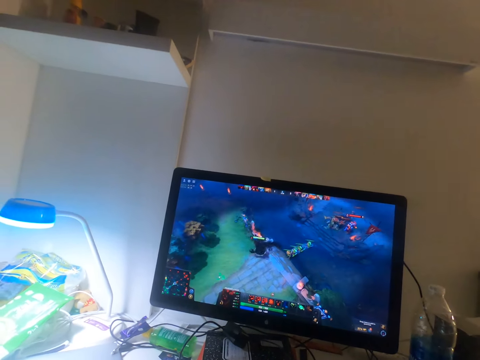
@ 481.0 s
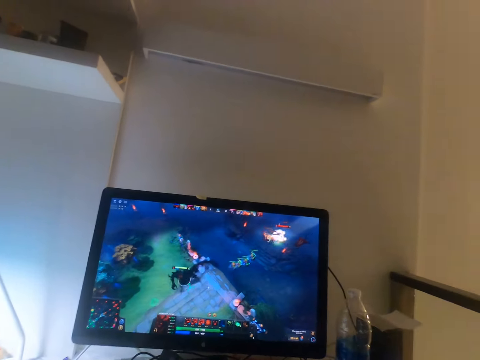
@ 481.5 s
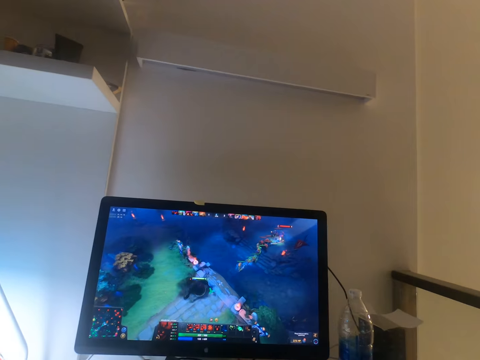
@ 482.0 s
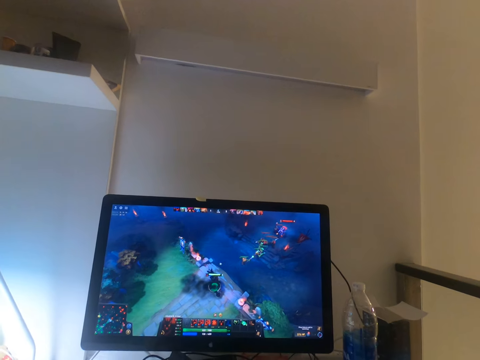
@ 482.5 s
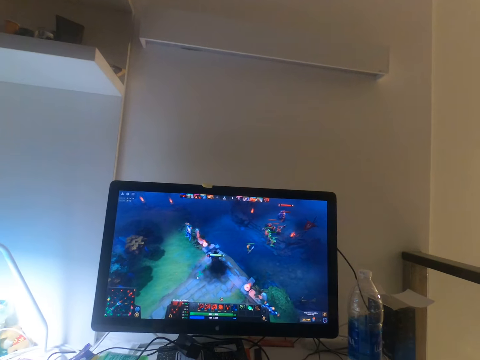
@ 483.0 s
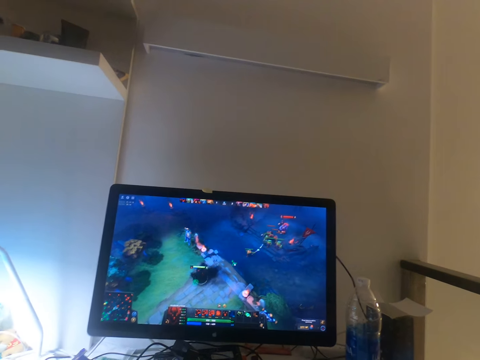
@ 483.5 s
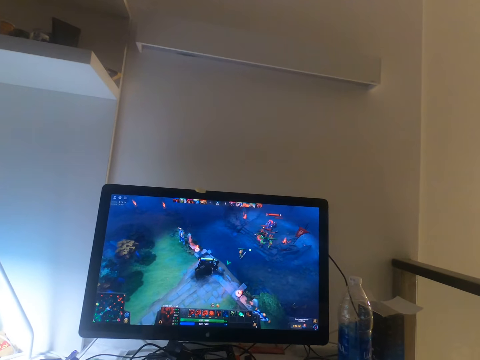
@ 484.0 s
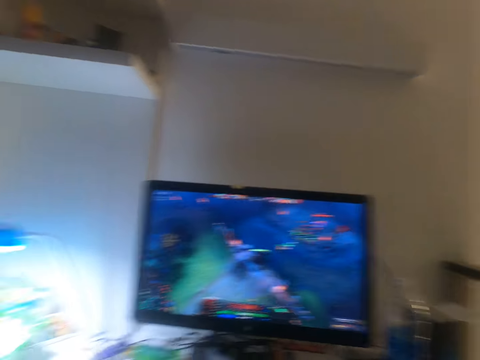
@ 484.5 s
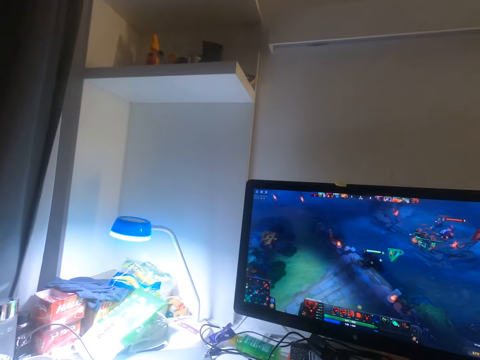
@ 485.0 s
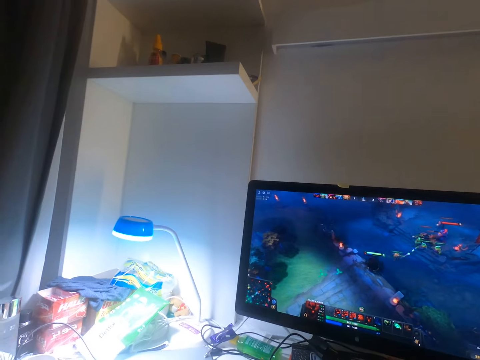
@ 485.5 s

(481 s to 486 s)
The camera wearer clicks on the keyboard. They look around.

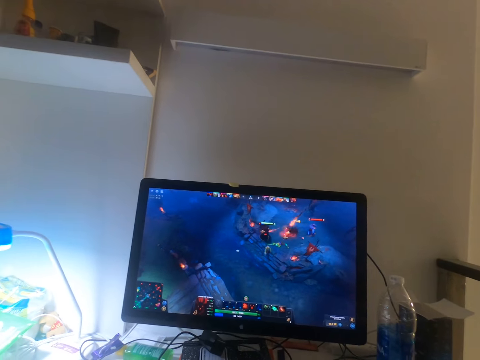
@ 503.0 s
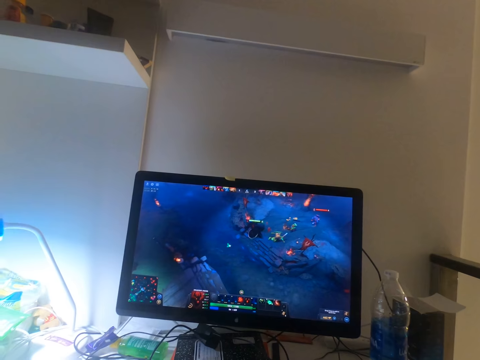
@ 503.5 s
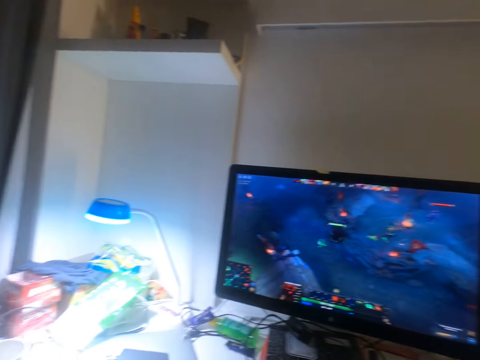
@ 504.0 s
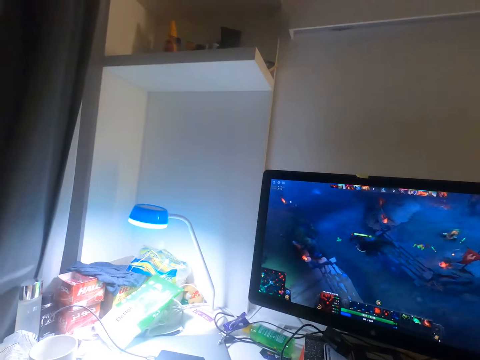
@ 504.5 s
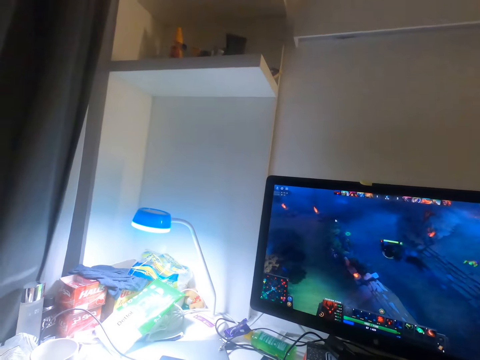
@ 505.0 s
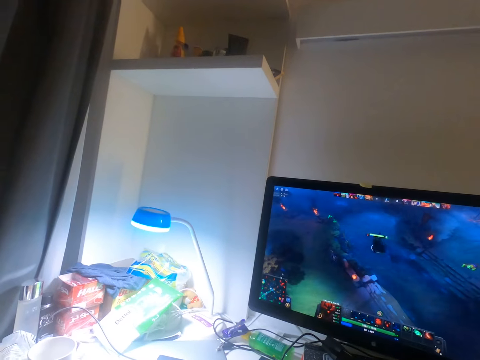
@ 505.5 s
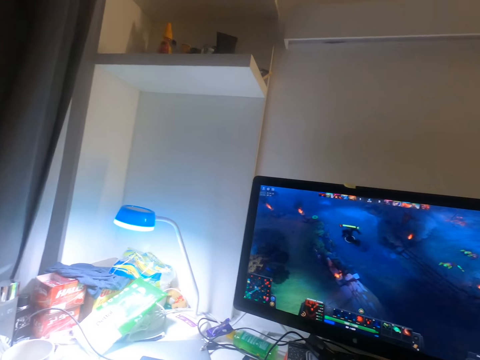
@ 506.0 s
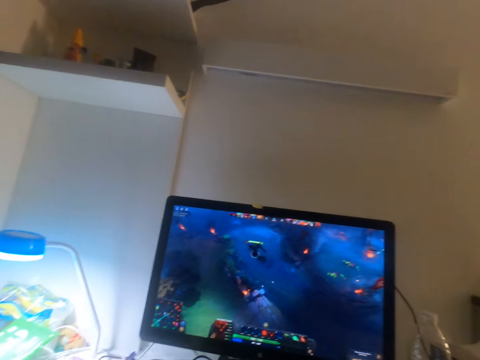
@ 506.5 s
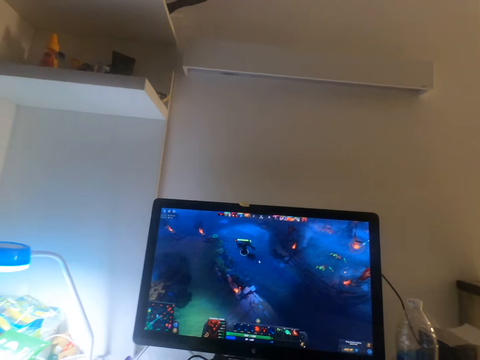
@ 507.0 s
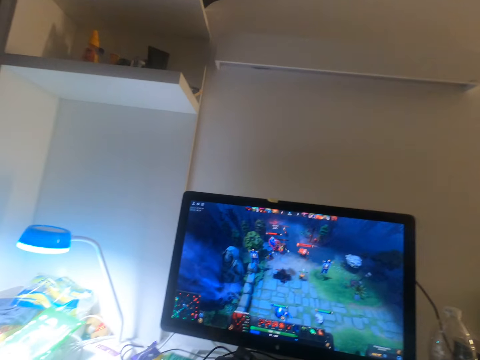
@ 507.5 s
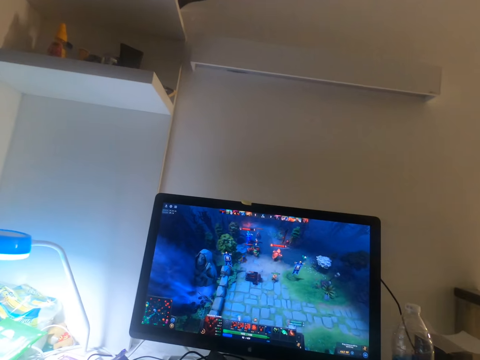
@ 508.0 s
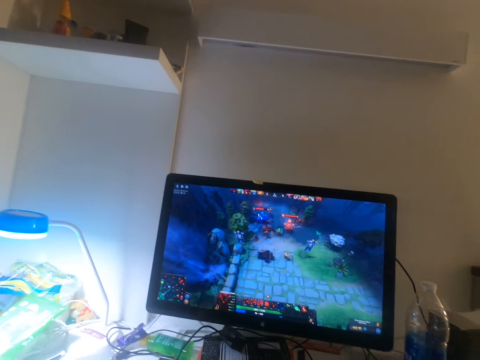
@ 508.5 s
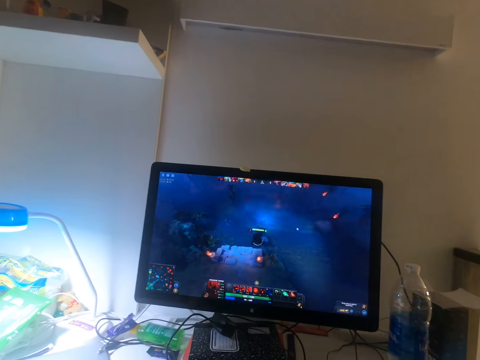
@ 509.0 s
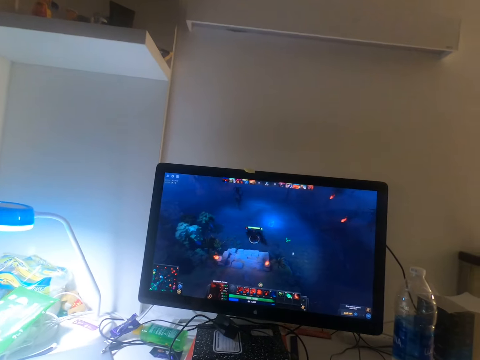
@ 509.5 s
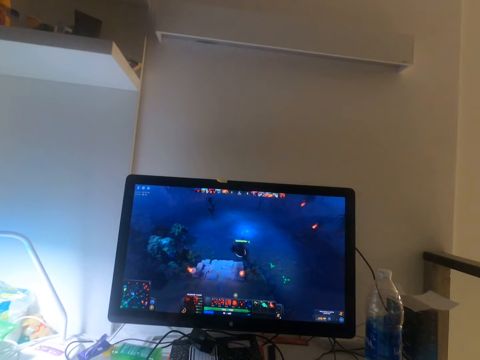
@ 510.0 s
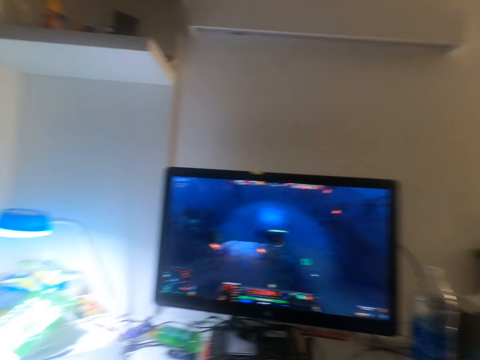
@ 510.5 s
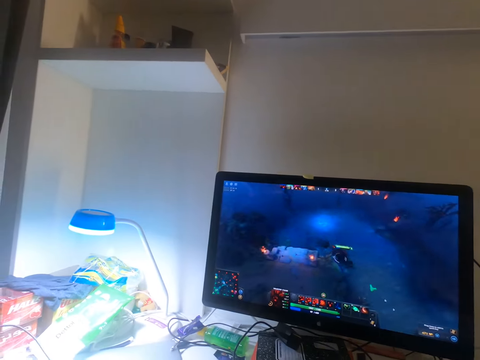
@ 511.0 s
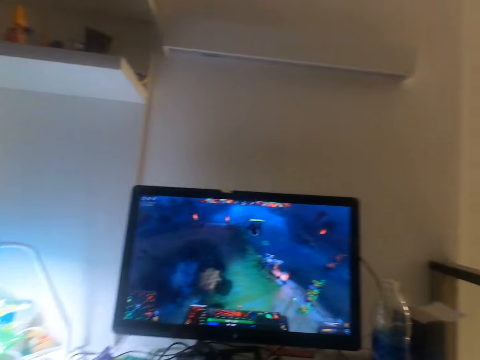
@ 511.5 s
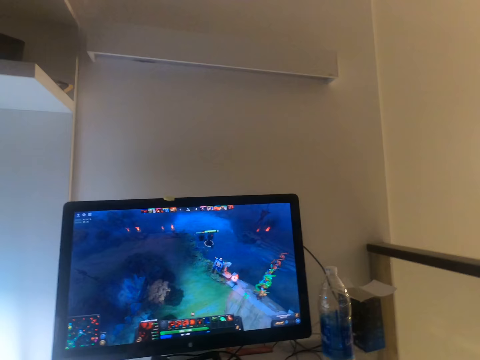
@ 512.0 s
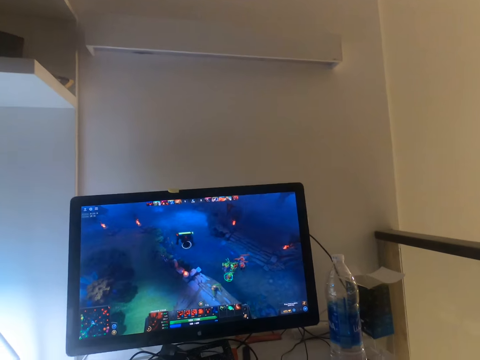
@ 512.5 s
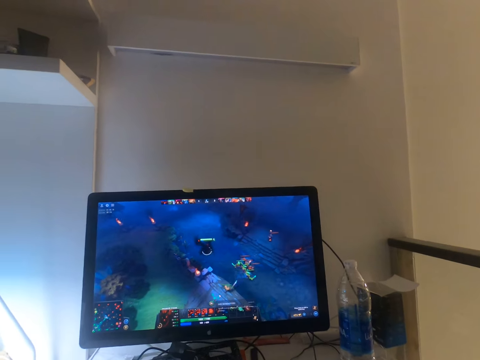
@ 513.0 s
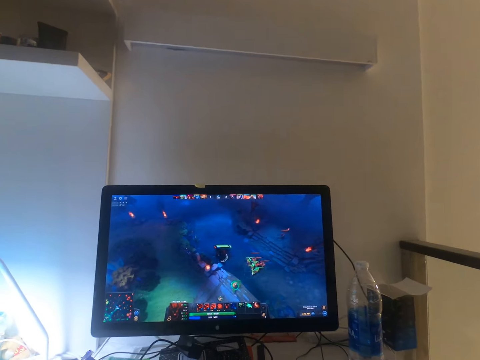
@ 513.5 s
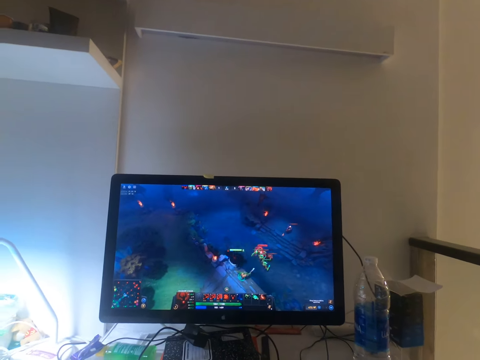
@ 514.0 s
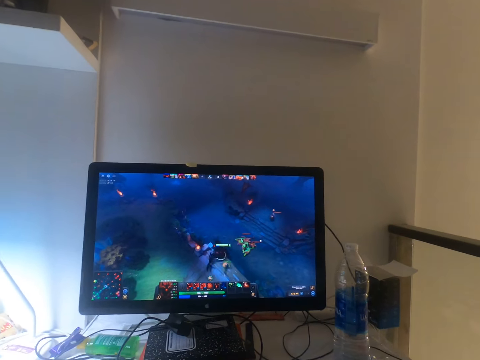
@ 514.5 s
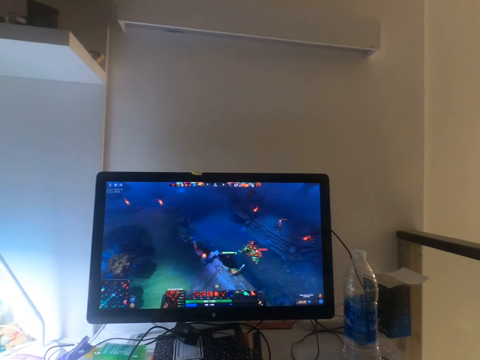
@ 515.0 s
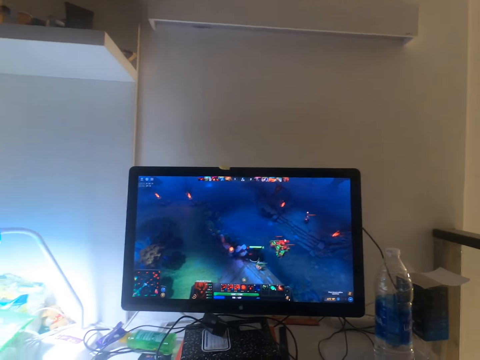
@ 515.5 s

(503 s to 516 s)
The camera wearer clicks on the mouse. They look around. They click on the keyboard. They click on the mouse. They click on the keyboard. They click on the mouse.

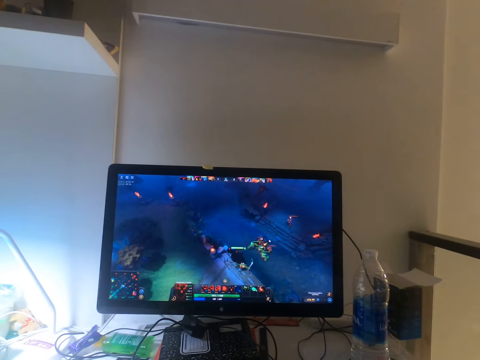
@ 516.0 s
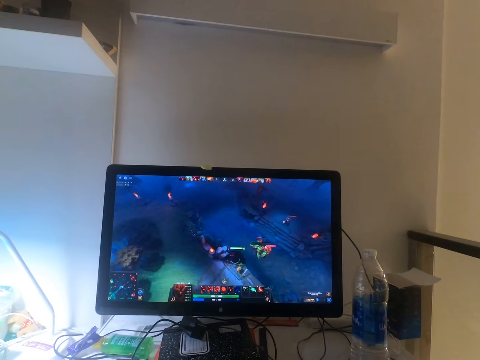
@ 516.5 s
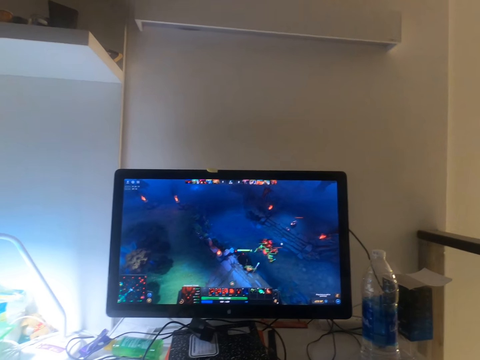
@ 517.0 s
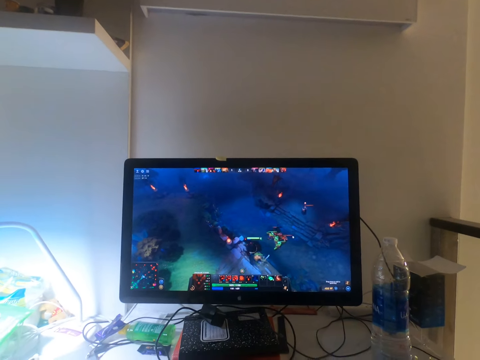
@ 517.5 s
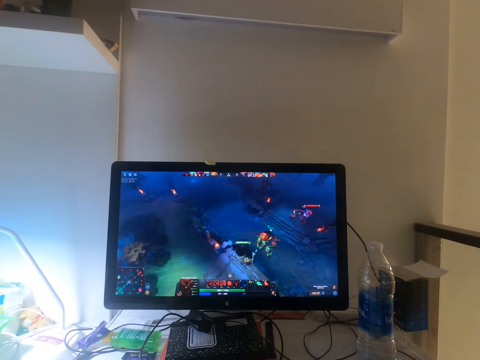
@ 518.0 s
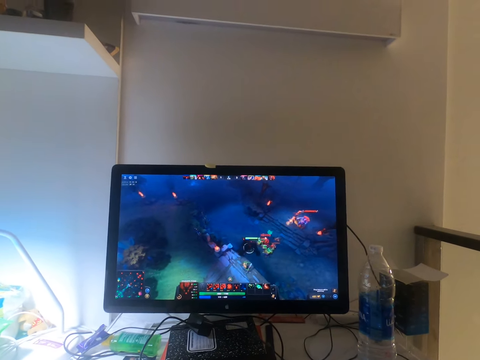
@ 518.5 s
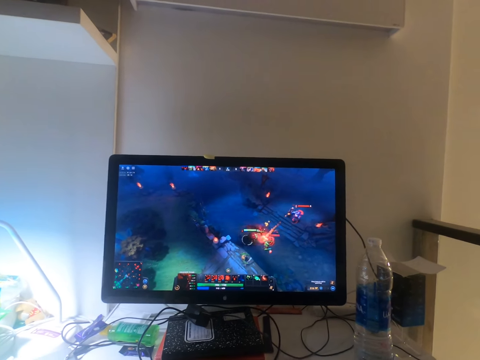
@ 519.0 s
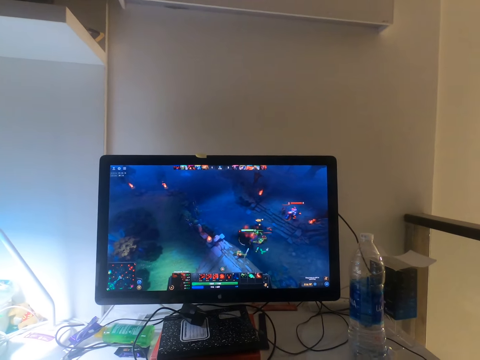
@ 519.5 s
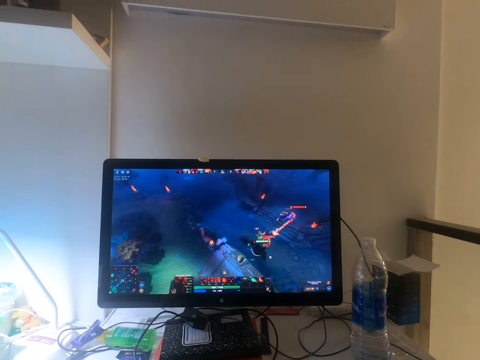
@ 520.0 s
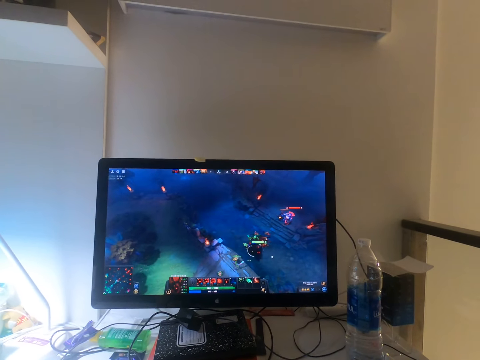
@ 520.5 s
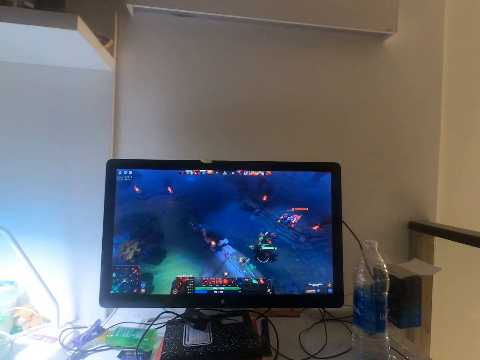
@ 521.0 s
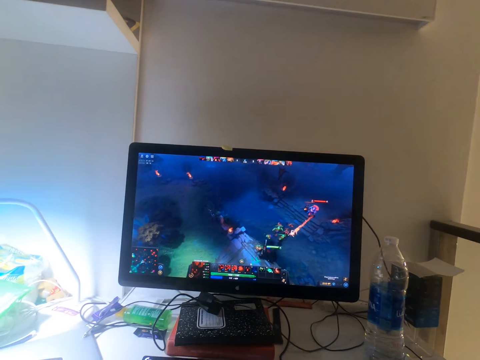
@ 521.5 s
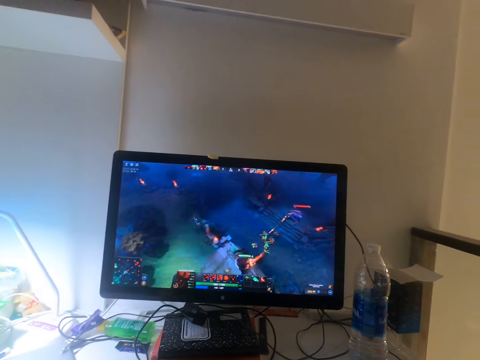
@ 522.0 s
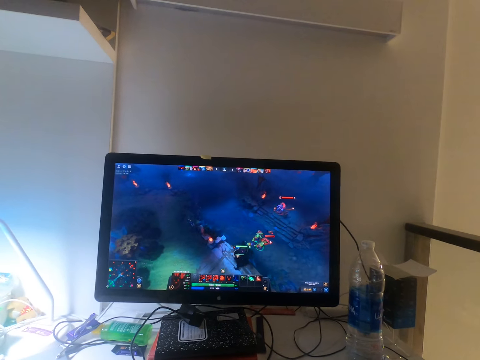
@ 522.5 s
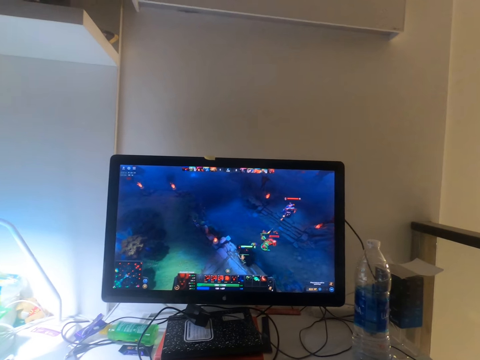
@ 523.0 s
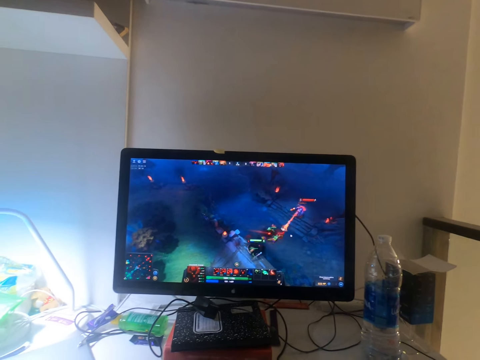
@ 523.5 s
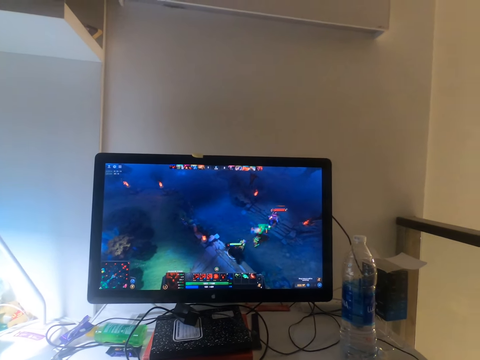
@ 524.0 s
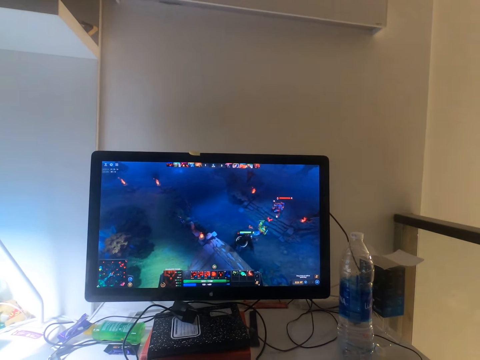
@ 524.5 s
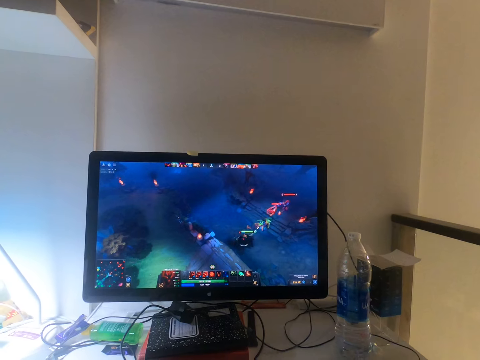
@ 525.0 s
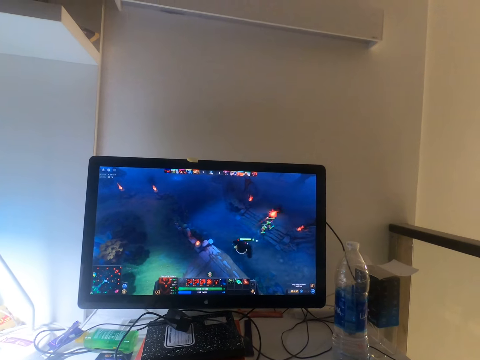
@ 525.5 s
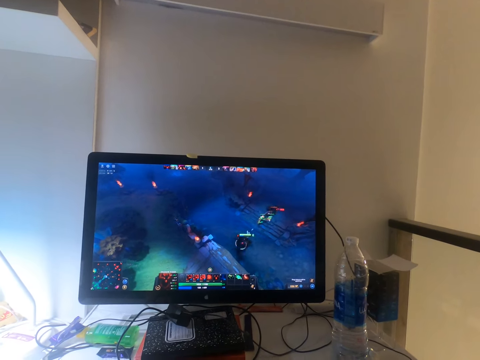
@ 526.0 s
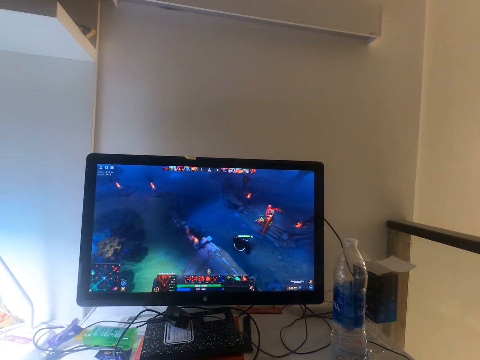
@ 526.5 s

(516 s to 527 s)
The camera wearer clicks on the keyboard.
